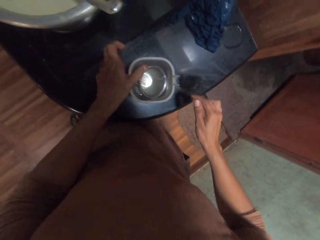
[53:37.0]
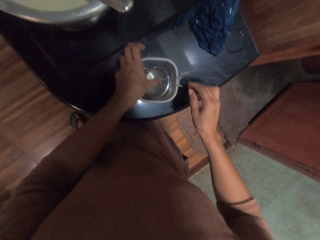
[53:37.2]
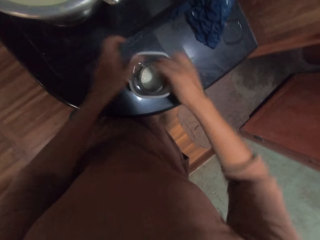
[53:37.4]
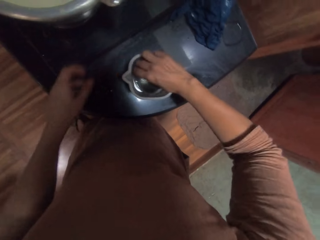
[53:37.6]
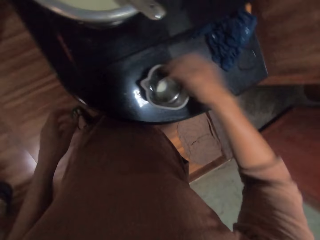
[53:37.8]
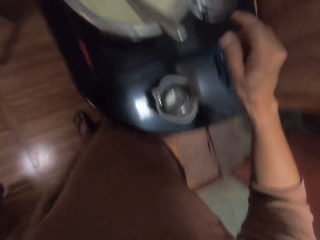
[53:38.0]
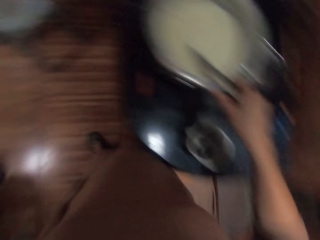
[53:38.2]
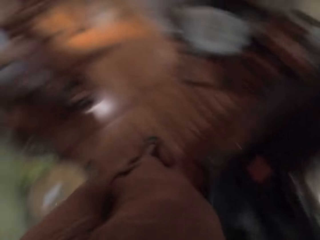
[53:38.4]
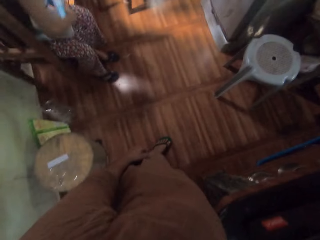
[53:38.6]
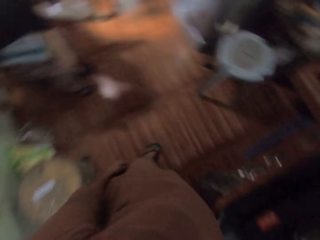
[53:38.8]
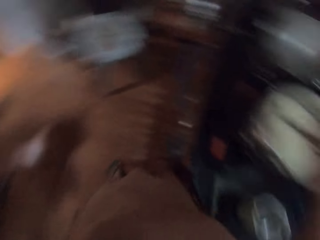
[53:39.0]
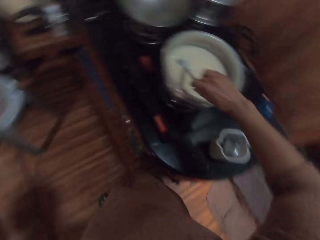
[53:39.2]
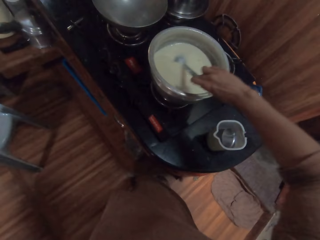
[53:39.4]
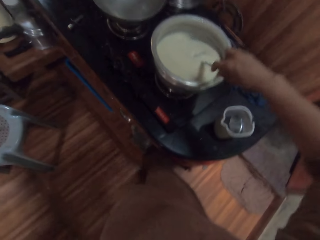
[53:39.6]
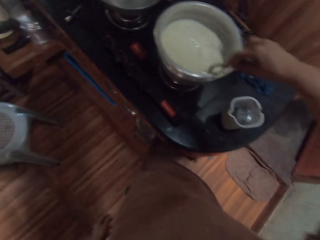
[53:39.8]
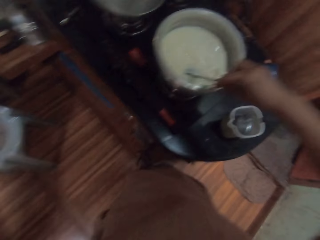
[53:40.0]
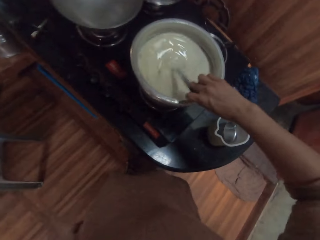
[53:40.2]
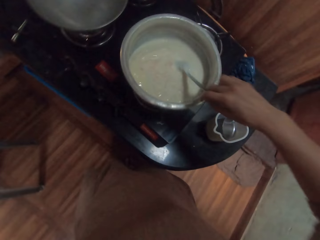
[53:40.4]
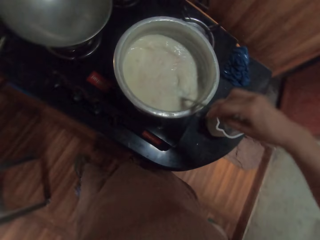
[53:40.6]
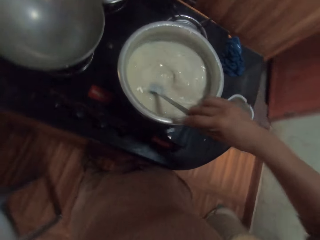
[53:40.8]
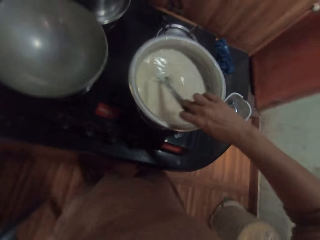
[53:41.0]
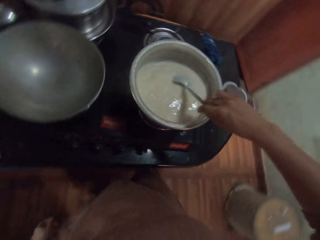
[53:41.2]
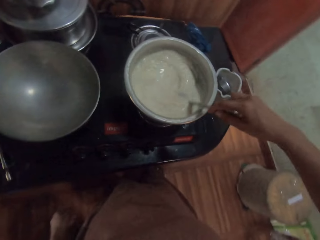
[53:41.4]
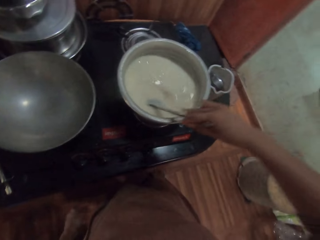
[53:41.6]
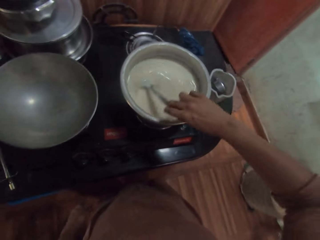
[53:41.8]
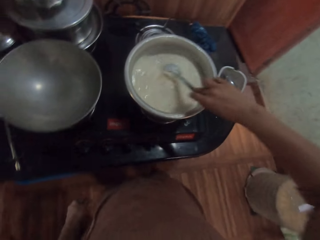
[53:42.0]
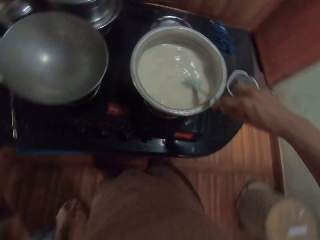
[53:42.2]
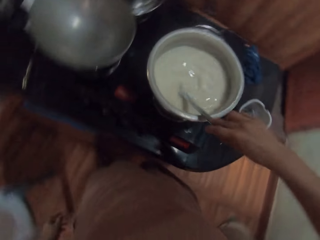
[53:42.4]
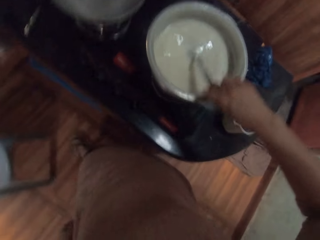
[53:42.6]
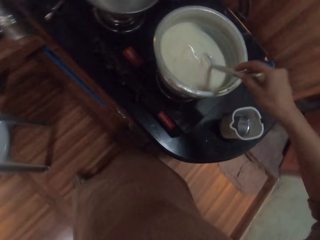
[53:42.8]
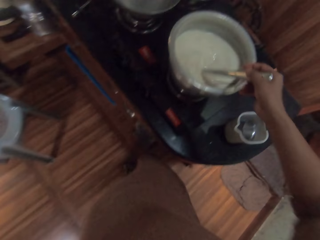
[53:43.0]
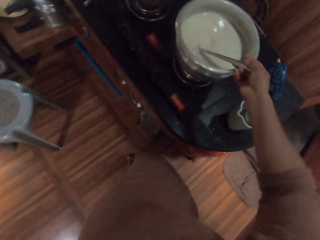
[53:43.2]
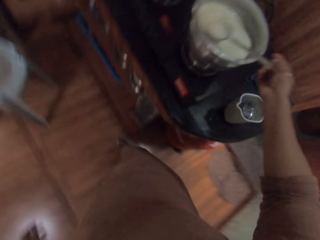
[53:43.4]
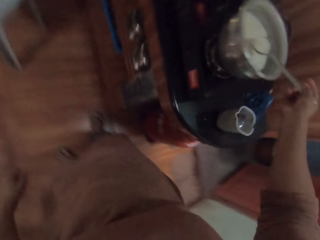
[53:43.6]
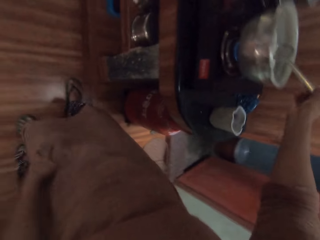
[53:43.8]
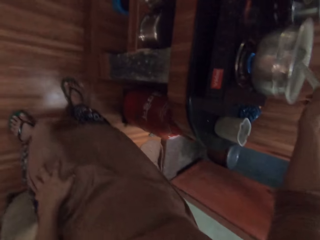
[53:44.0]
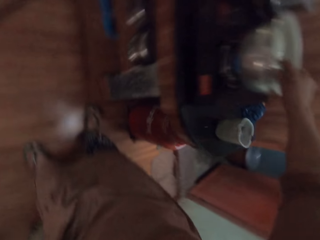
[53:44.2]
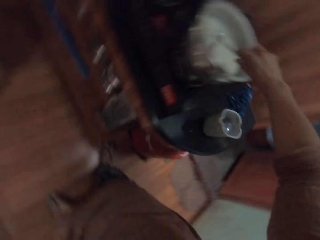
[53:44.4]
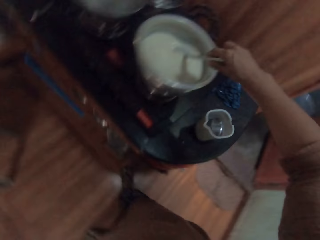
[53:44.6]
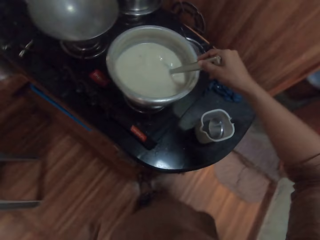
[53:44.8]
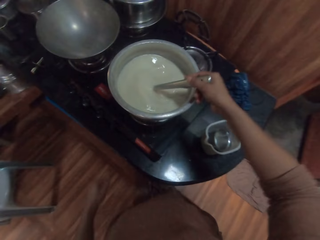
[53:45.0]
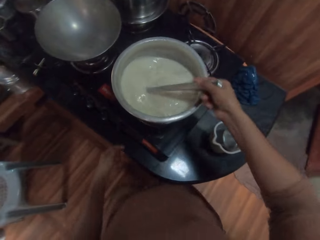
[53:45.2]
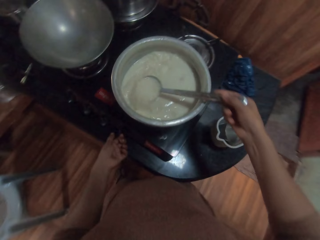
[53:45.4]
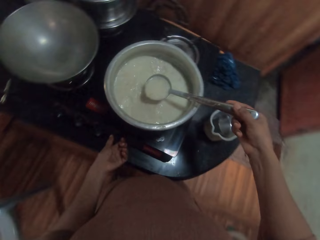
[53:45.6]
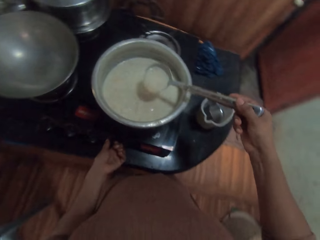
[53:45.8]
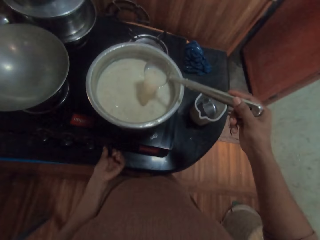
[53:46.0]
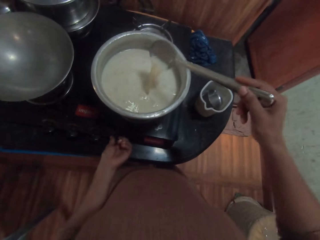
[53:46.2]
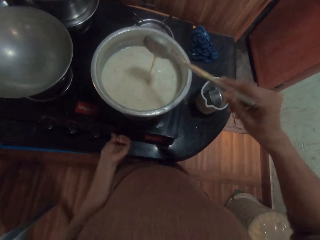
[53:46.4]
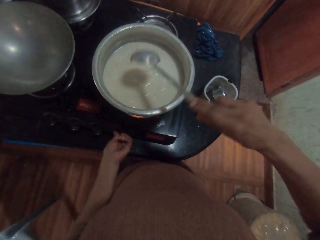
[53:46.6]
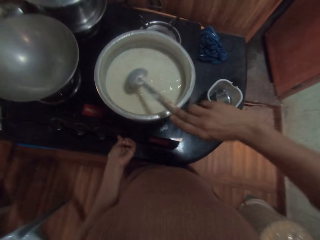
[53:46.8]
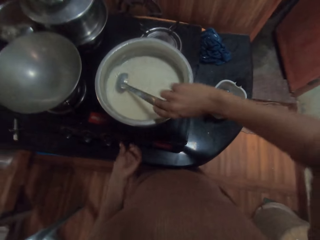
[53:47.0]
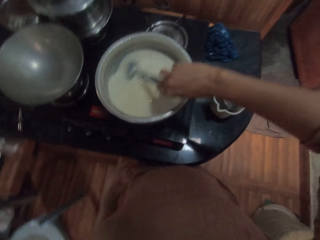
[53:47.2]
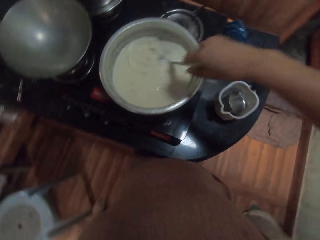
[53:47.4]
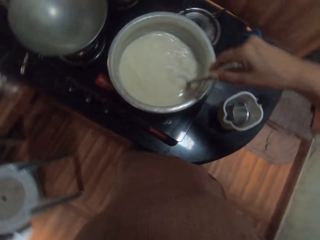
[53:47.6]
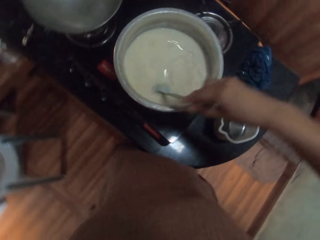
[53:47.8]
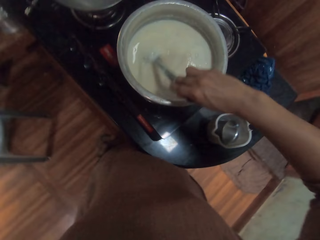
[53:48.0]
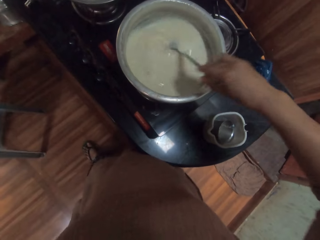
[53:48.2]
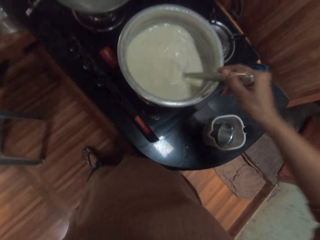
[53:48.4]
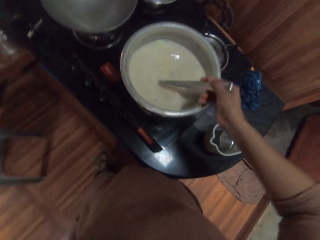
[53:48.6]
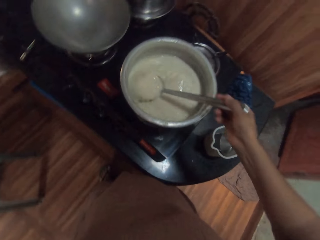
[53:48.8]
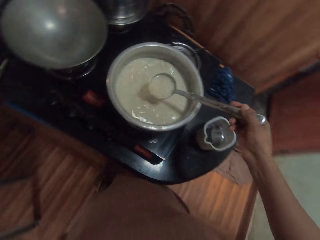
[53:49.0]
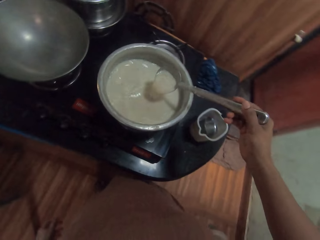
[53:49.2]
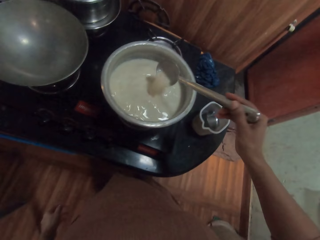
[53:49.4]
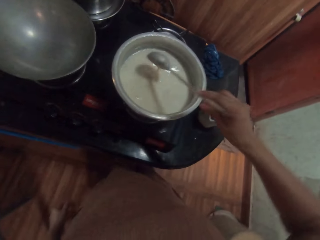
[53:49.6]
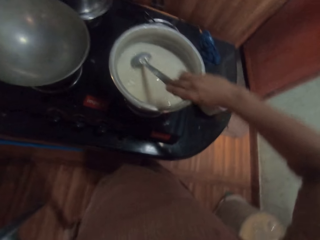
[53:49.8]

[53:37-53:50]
The camera wearer looks around the kitchen. She stirs the milk in the pot on the gas burner on the countertop with the spoon in her right hand. She picks up the spoon. She operates the gas burner on the countertop with her left hand.

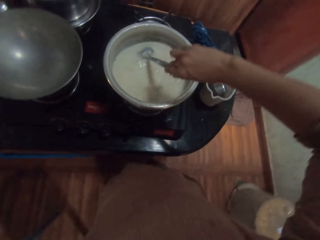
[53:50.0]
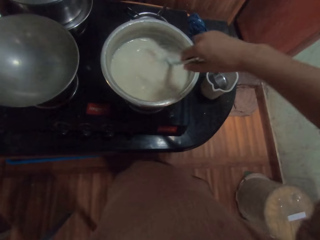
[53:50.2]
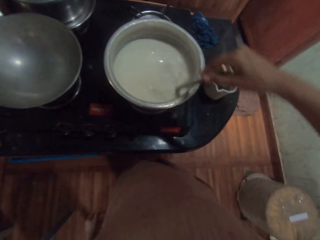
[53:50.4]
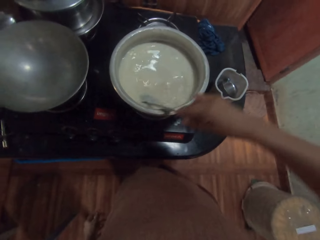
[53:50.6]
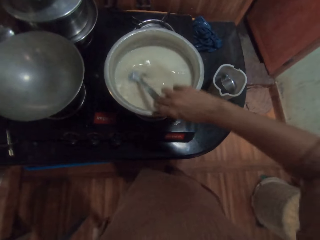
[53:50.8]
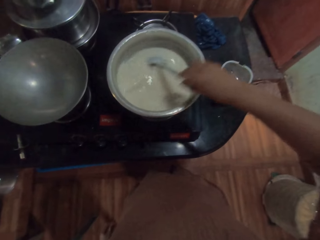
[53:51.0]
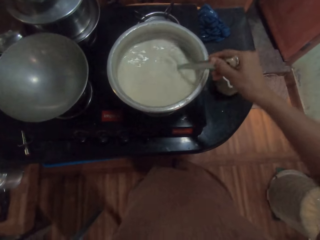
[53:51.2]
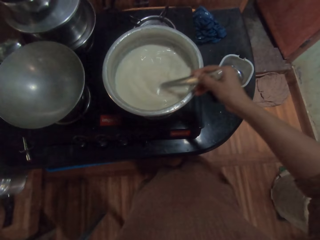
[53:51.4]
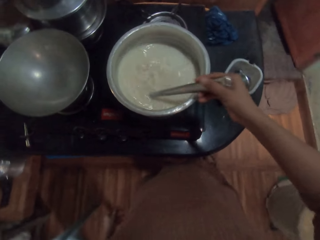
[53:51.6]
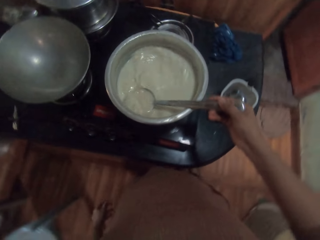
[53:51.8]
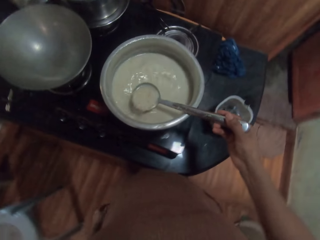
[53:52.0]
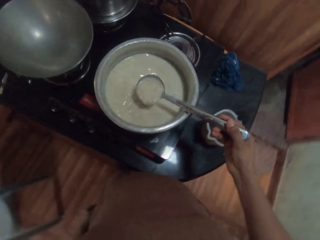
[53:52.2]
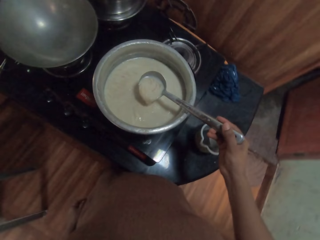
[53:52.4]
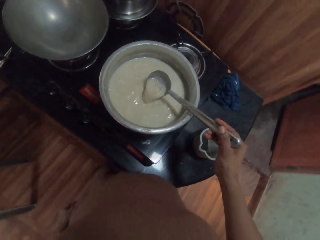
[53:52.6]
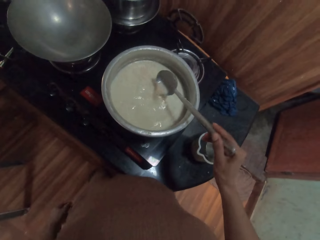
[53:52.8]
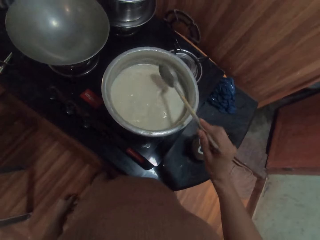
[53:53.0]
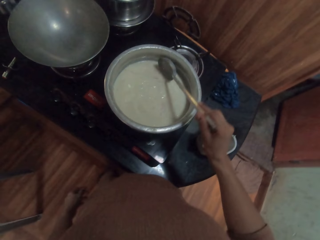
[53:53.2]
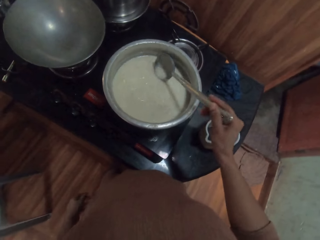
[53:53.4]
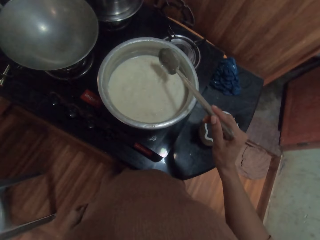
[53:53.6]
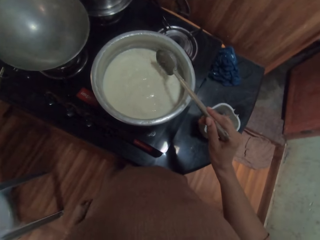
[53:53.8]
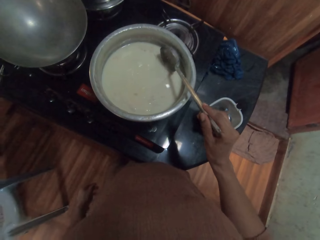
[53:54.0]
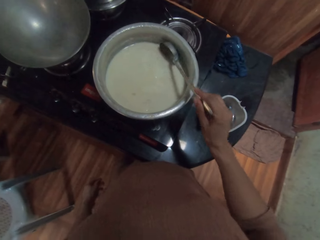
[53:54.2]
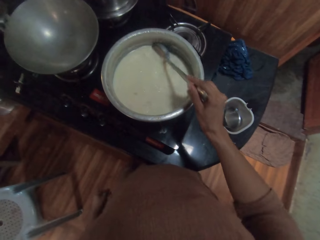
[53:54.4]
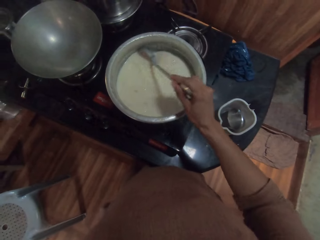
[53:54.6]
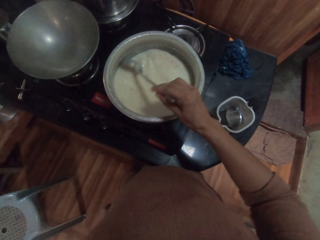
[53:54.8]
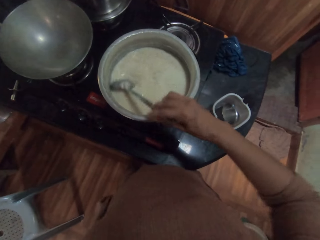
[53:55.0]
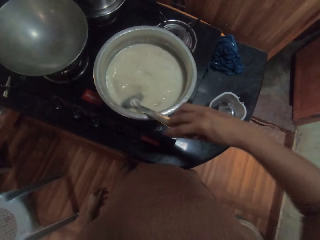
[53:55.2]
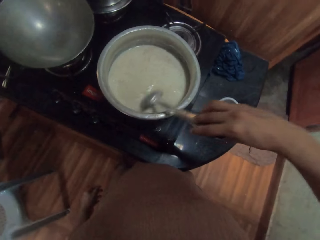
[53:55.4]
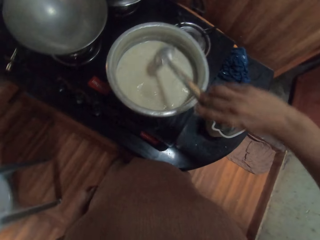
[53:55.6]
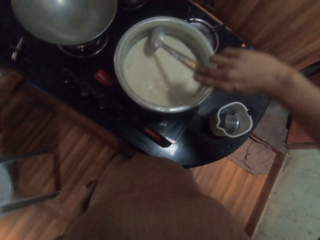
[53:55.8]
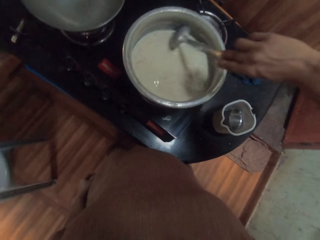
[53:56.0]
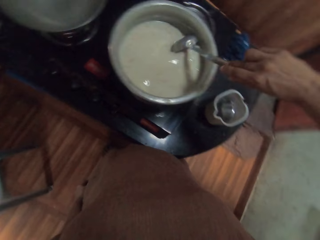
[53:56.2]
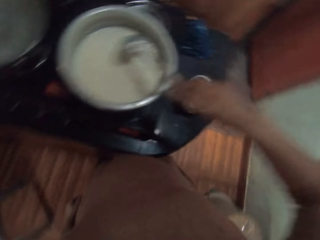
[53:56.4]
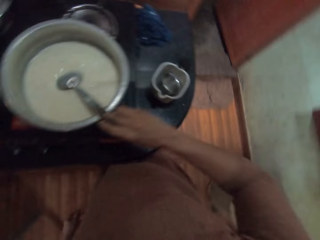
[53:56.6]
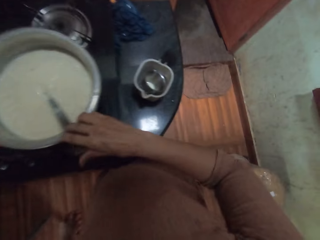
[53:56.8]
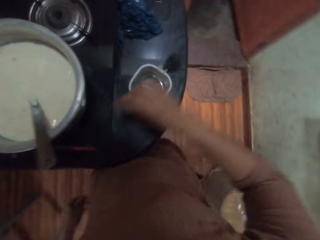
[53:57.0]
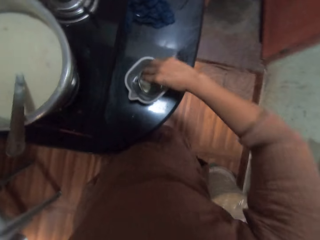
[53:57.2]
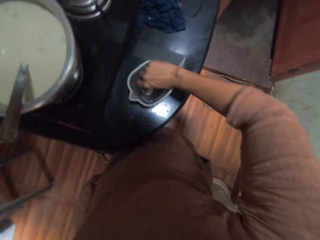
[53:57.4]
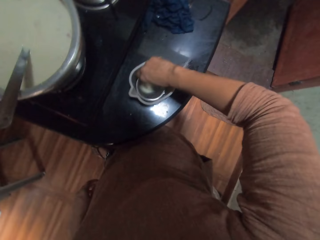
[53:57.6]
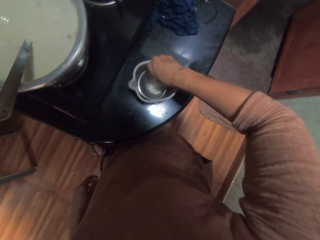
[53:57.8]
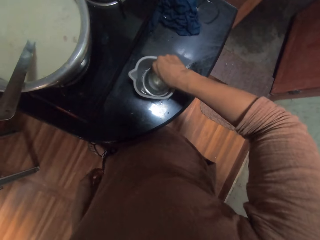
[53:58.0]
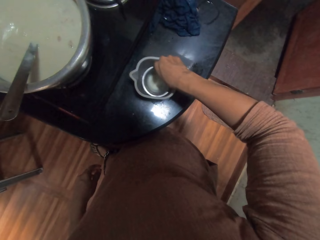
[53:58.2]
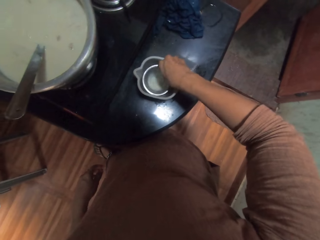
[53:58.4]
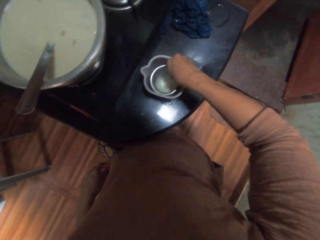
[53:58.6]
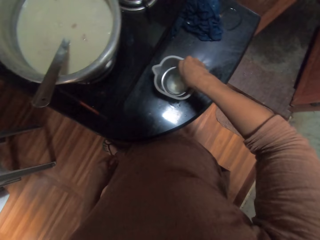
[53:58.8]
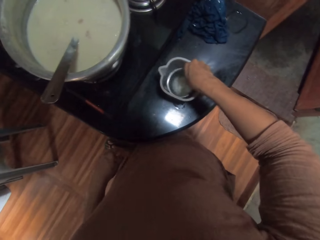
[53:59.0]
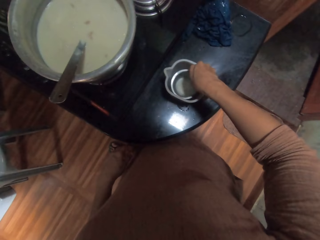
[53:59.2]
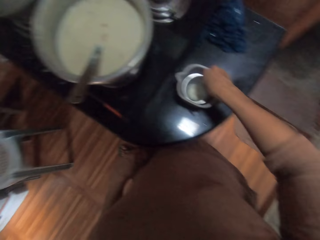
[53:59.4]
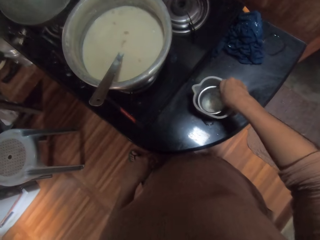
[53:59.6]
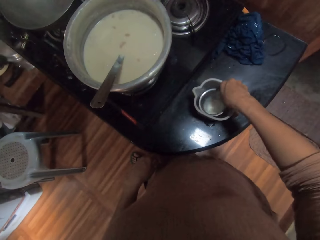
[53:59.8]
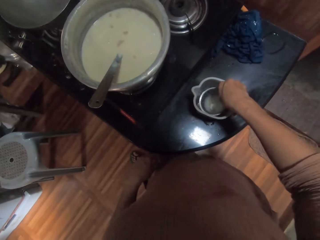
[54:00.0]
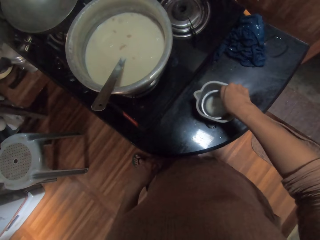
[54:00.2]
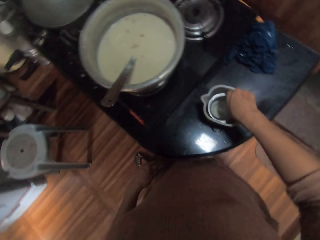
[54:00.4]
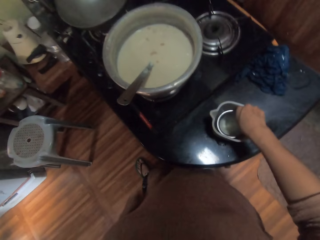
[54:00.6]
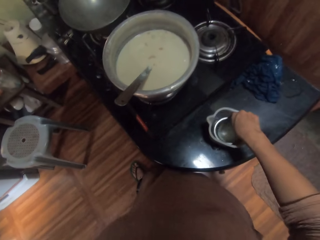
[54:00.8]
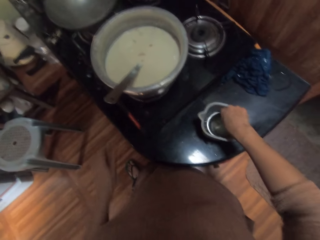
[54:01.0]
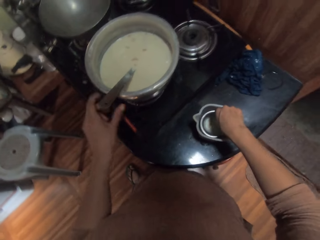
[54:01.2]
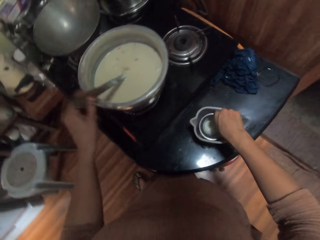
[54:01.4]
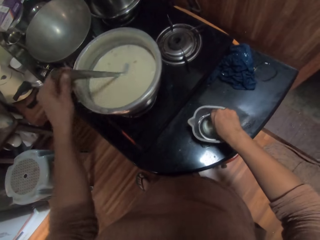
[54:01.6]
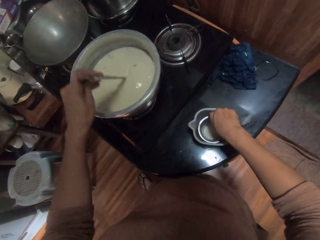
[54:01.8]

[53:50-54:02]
The camera wearer drops the spoon in the pot on the gas burner on the countertop with her right hand. She shakes the stainless cup or tumbler in the cup of water on the countertop with her right hand. She picks up the tumbler. She spins the tumbler in her hand. She interacts with the girl. She picks up the spoon. She stirs the milk in the pot on the gas burner on the countertop with the spoon in her left hand.
